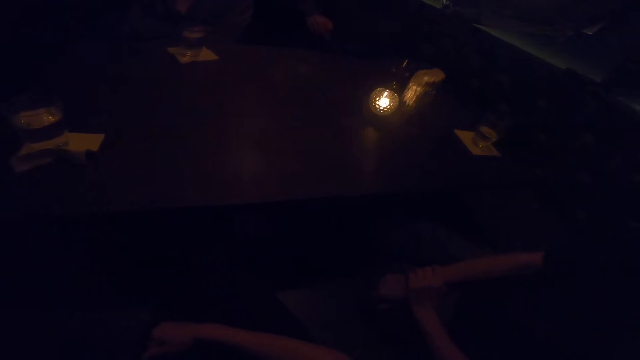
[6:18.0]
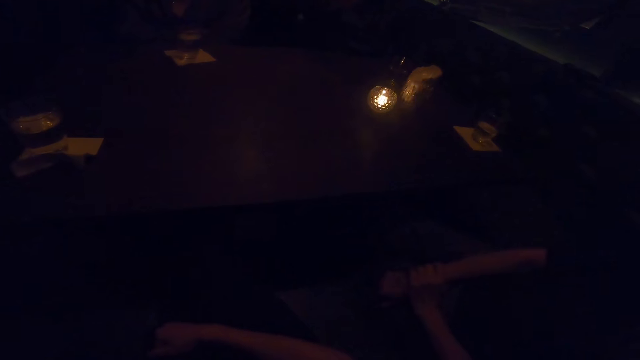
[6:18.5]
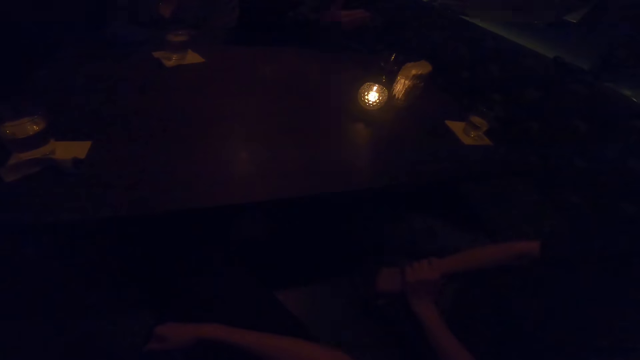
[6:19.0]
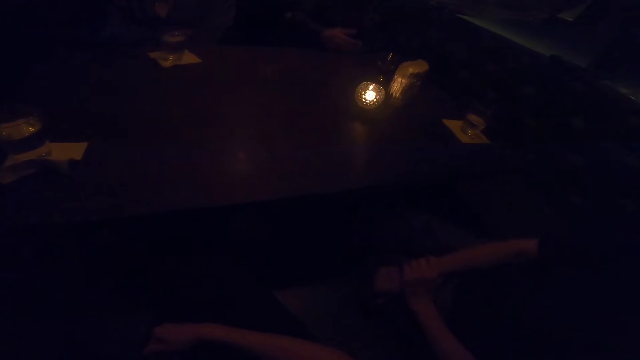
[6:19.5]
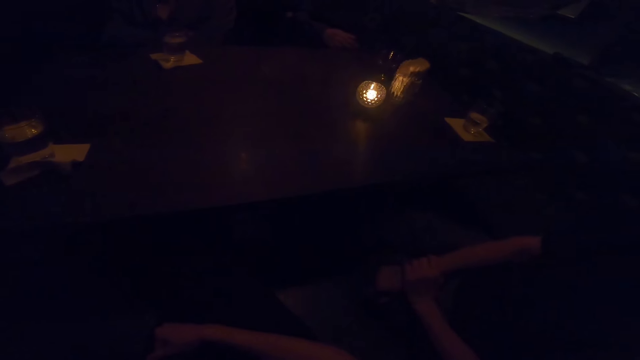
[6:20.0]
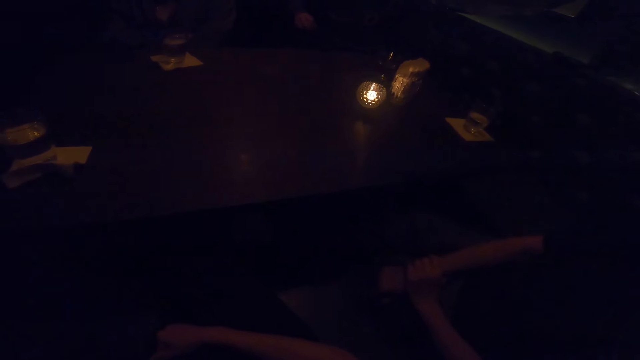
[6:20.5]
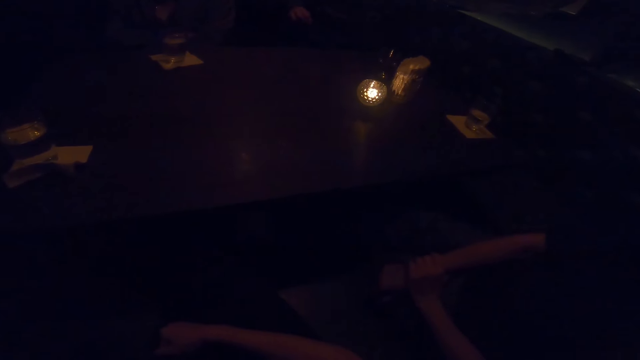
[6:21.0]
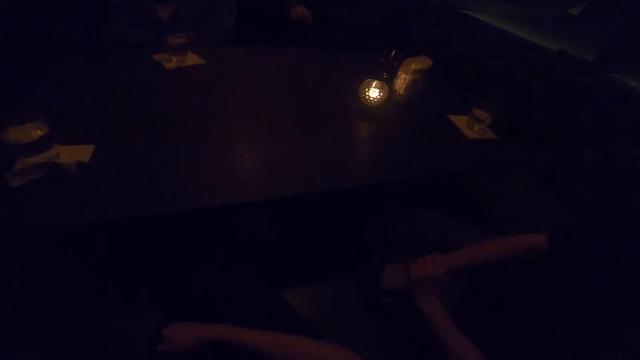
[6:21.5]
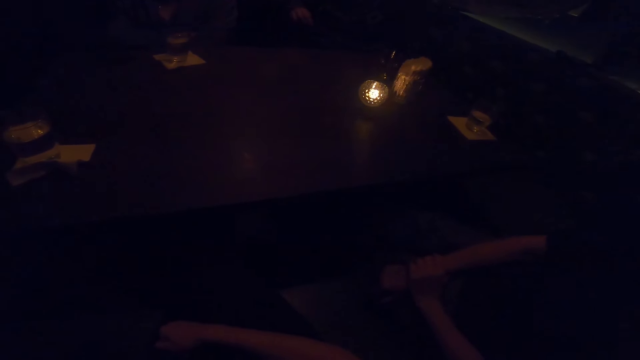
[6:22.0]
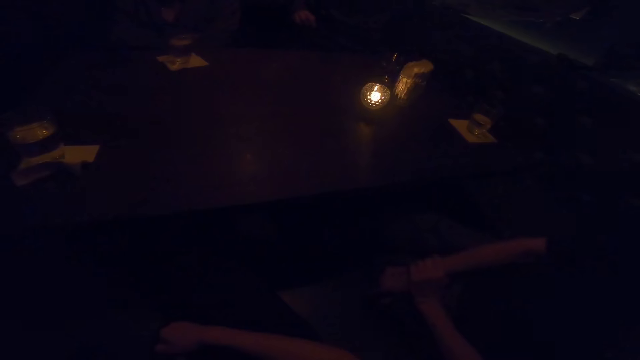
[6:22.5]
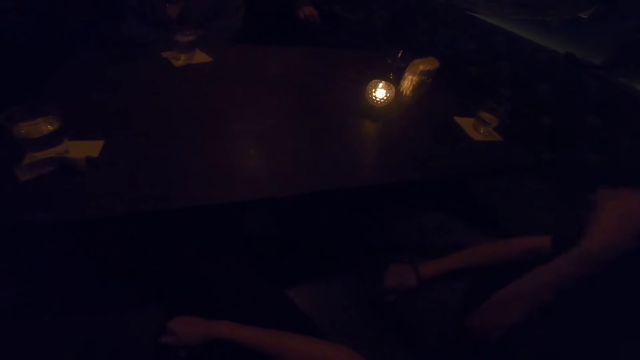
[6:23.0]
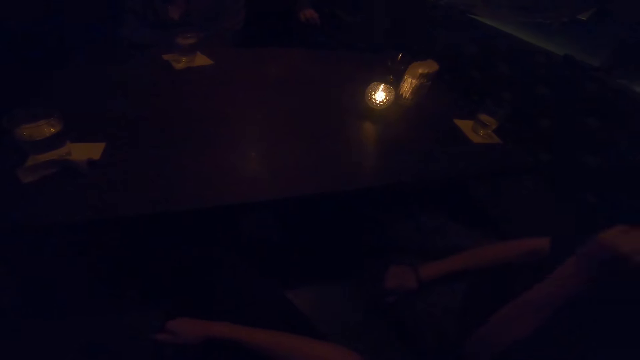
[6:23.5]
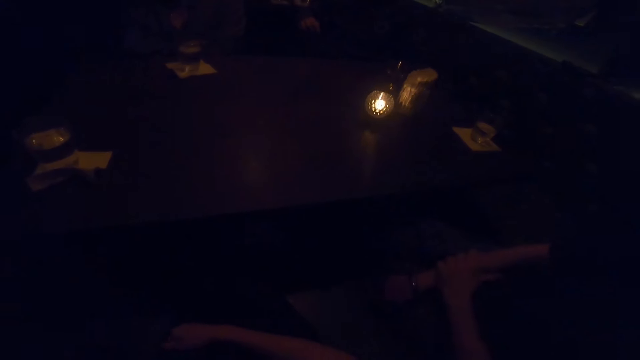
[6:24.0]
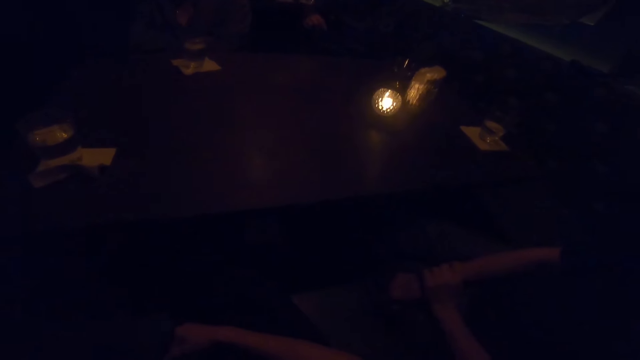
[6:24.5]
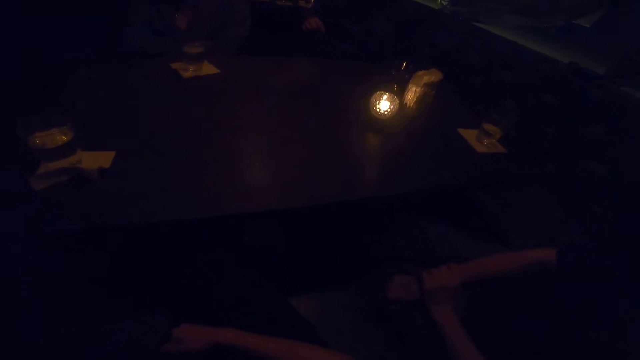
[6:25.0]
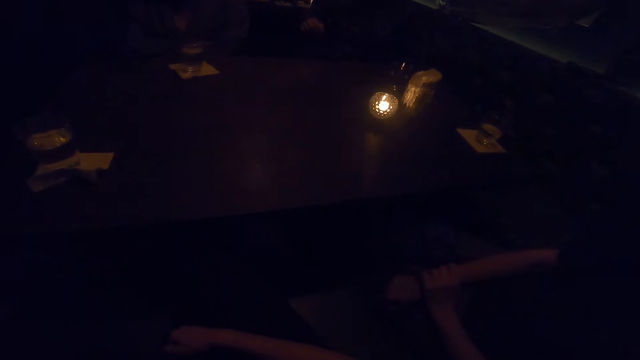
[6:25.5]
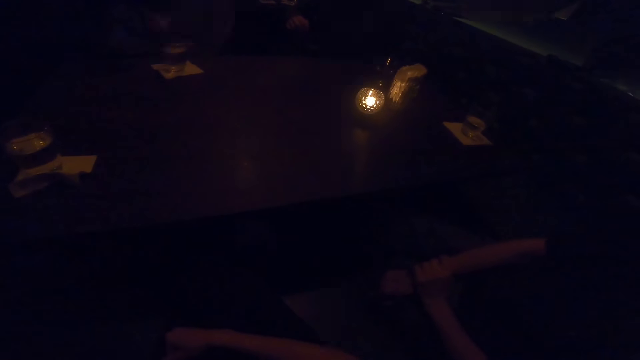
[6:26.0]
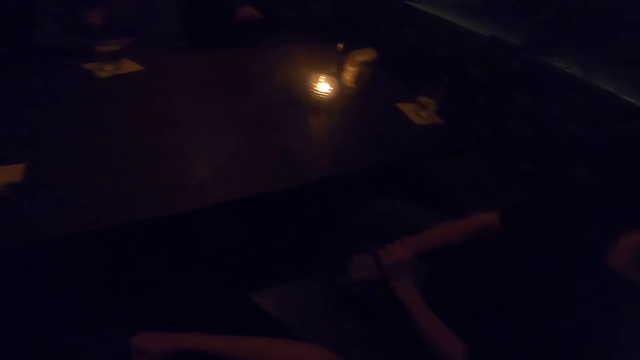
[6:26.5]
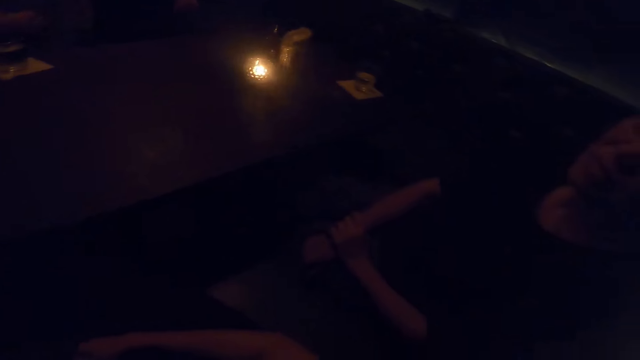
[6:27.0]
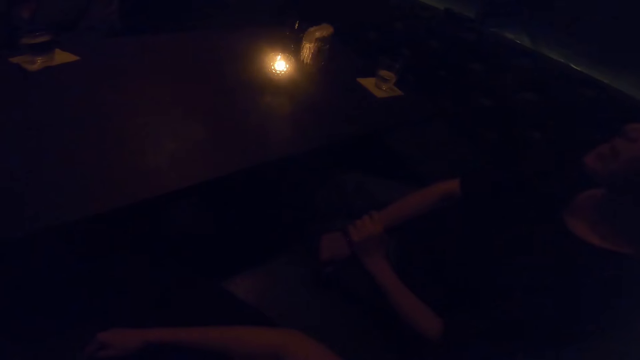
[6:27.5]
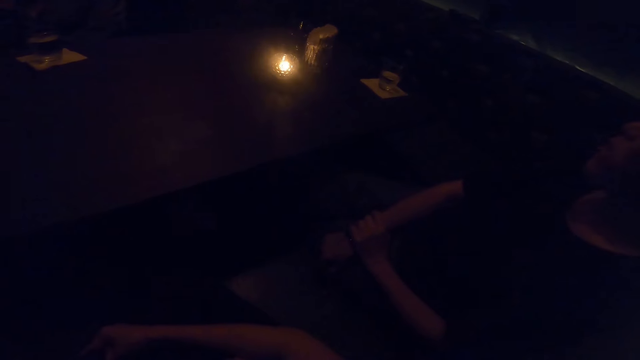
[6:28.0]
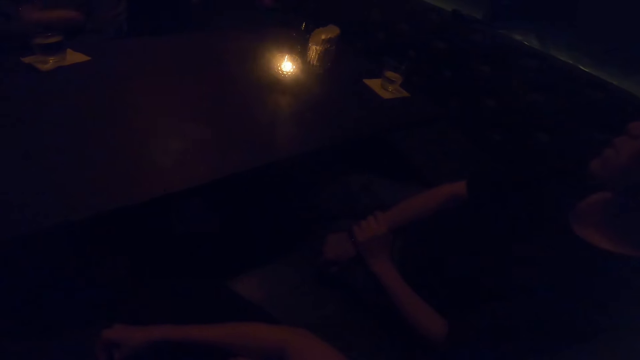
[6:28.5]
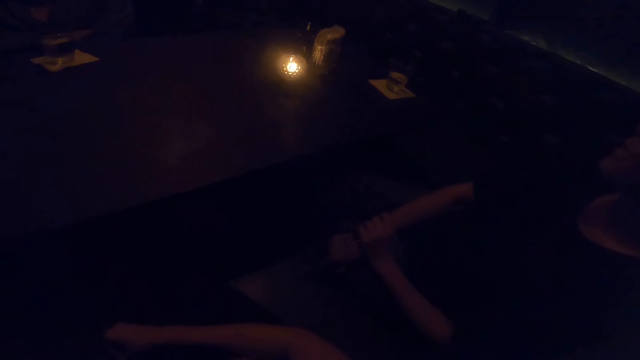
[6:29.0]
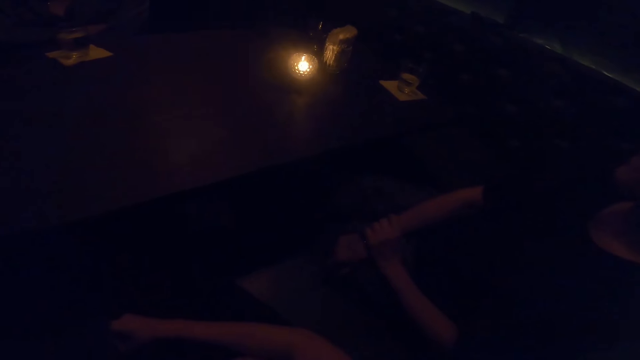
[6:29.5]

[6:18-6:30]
A woman touches her face. A man speaks to the woman, another woman and the camera wearer.

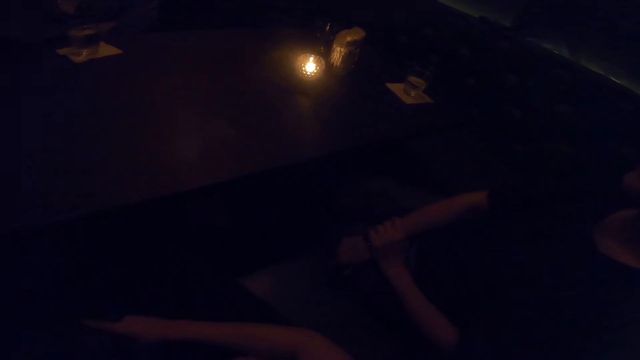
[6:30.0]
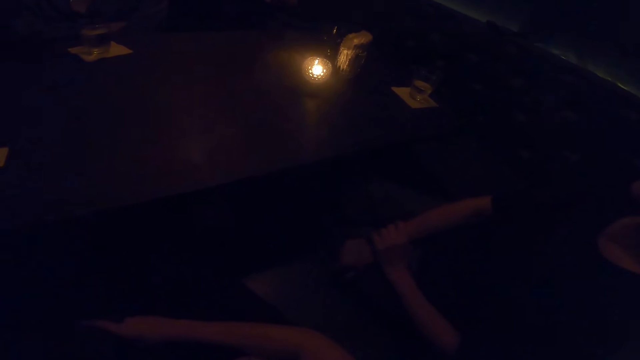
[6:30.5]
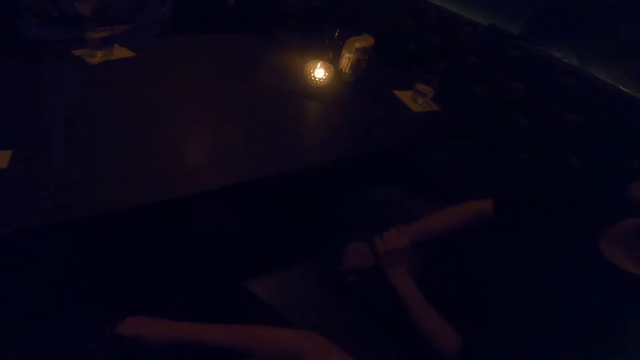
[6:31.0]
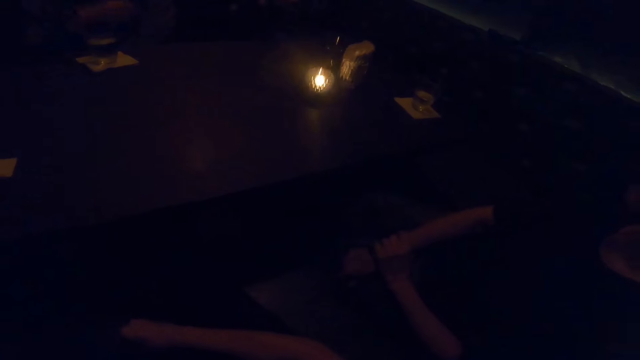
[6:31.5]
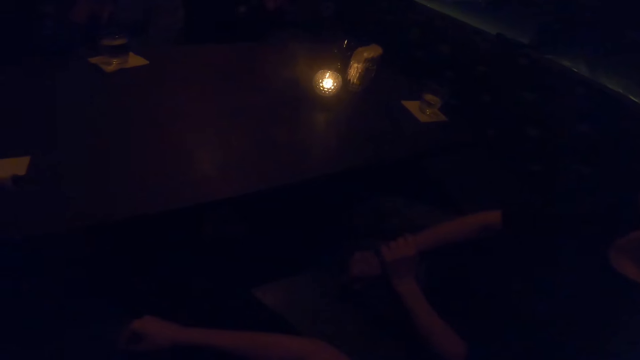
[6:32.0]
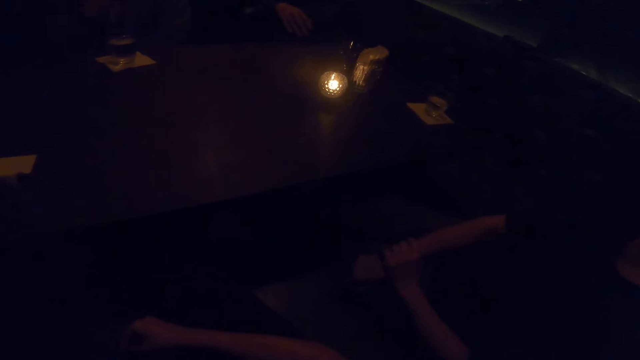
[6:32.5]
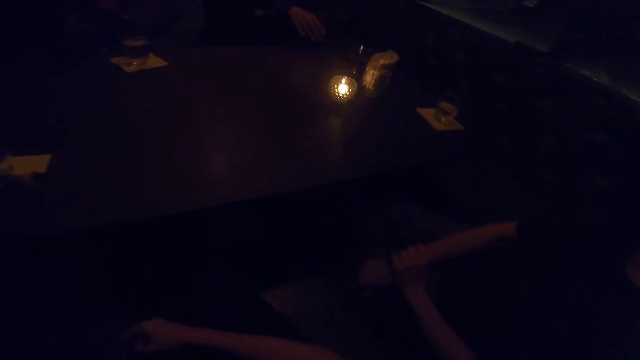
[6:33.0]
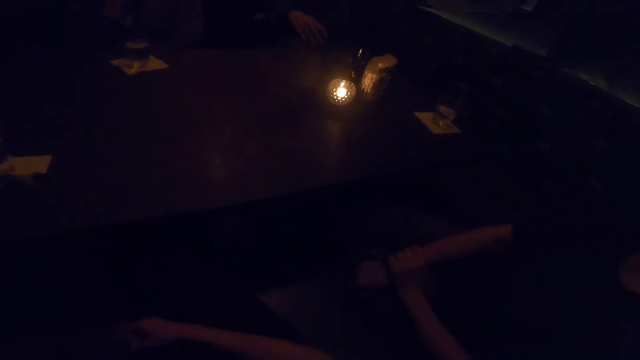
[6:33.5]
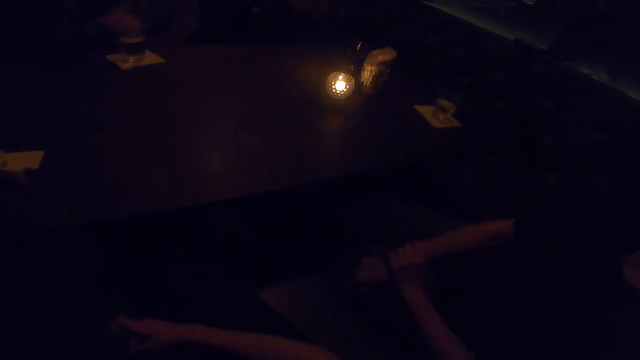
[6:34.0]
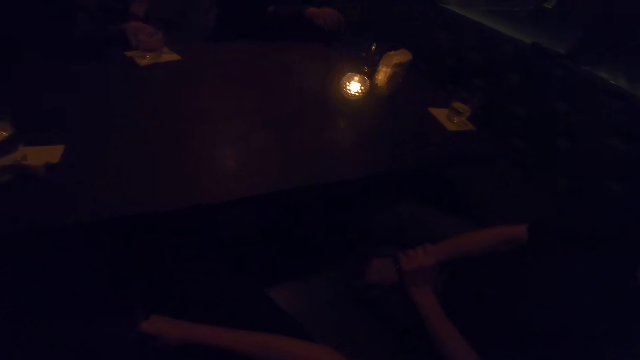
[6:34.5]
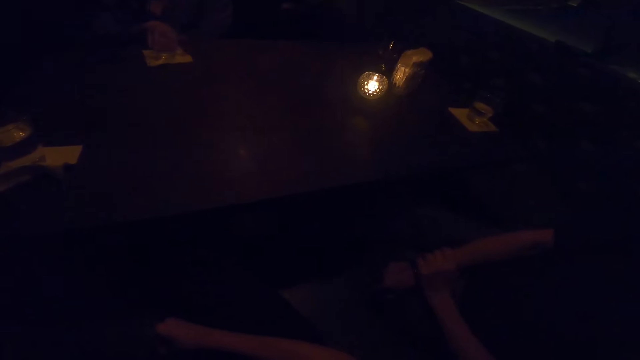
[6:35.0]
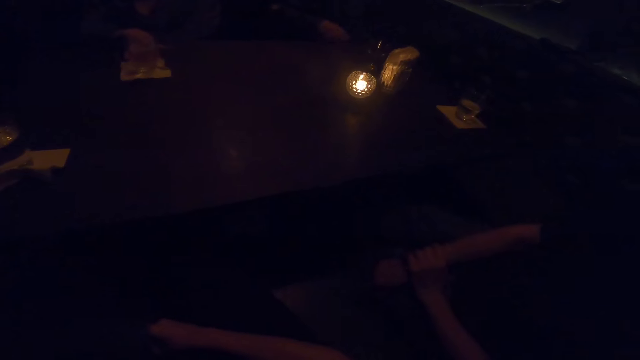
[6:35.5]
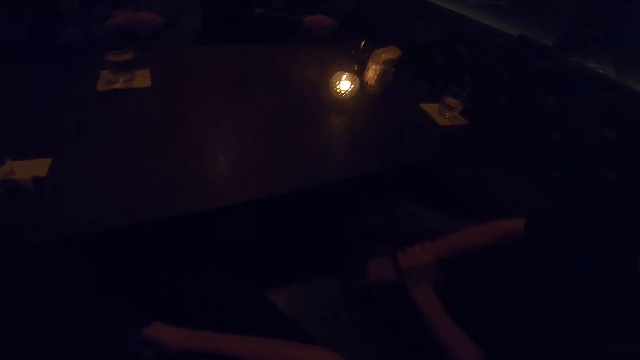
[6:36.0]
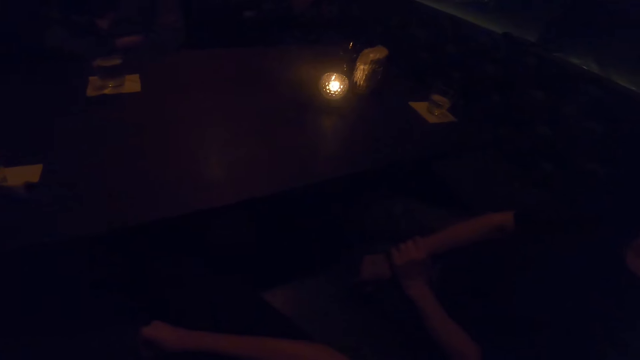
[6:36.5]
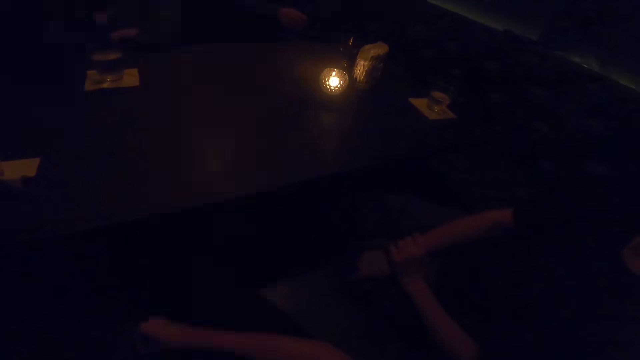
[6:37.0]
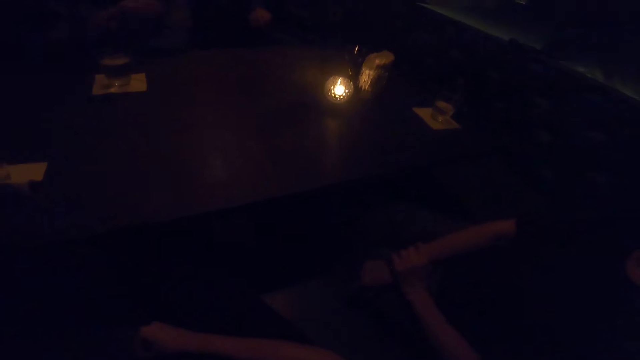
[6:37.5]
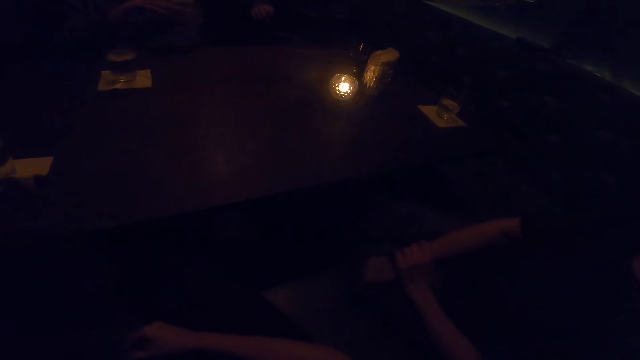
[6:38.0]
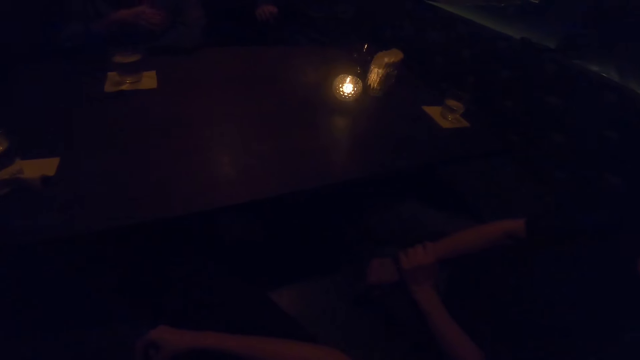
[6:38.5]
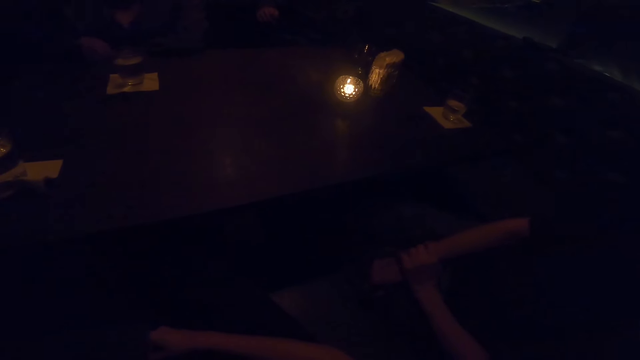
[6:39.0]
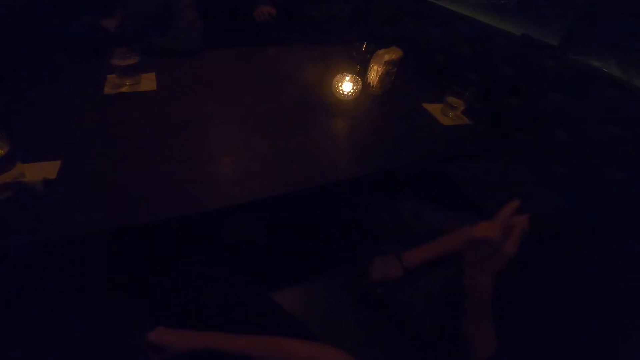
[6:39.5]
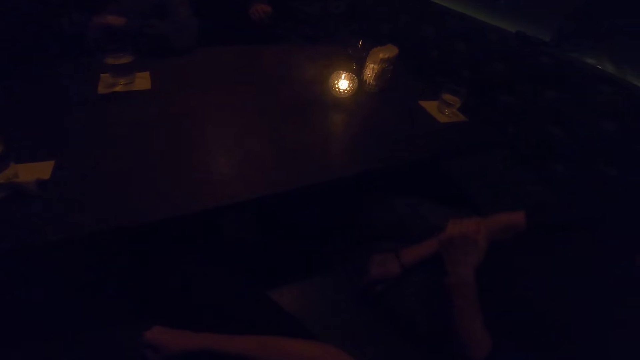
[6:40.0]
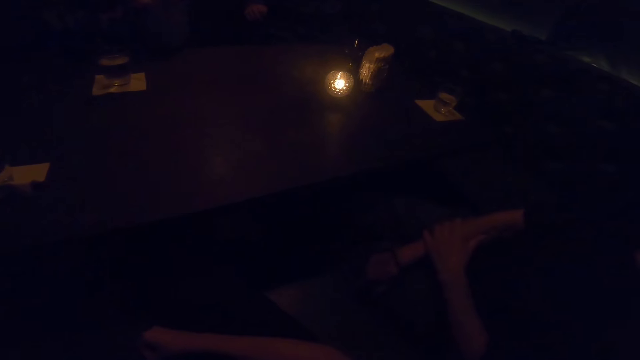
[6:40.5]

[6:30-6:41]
A woman touches her face. A man speaks to another woman, the first woman and the camera wearer. The first woman moves a cup on a table with her right hand. The man talks to the other woman, the first woman and the camera wearer. The first woman talks to the man. The other woman uses gesture. The man responds to the other woman.
